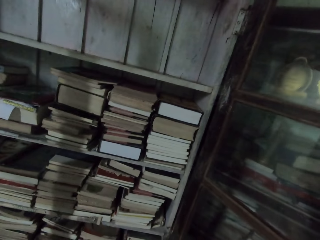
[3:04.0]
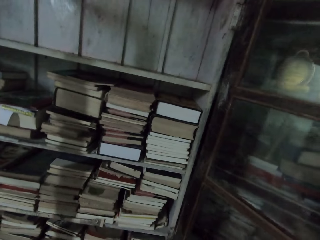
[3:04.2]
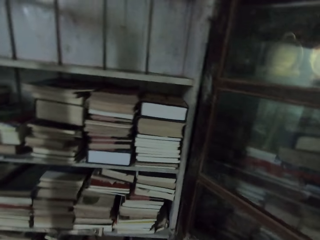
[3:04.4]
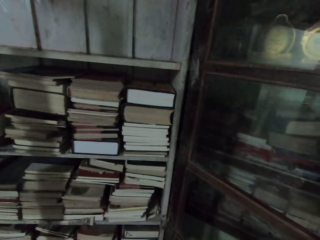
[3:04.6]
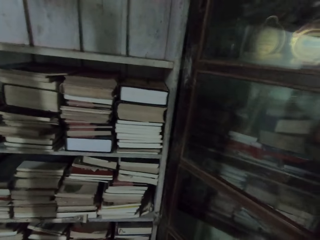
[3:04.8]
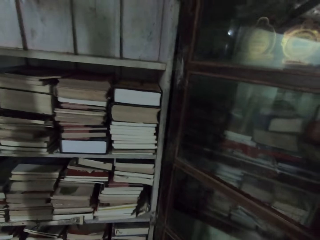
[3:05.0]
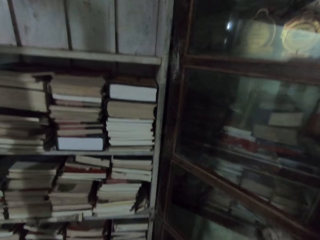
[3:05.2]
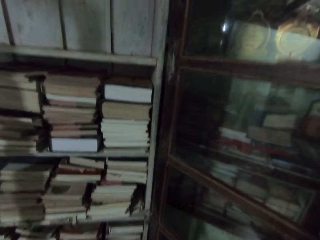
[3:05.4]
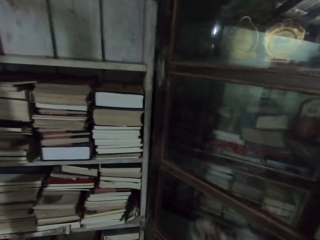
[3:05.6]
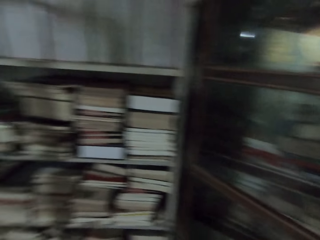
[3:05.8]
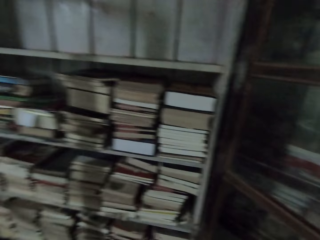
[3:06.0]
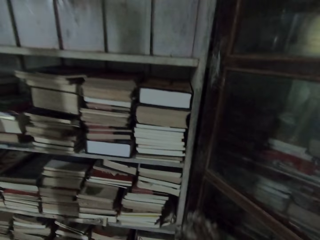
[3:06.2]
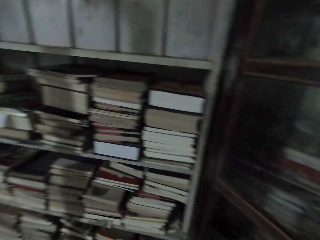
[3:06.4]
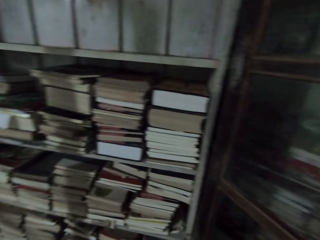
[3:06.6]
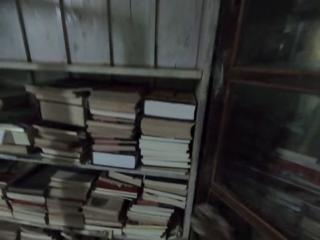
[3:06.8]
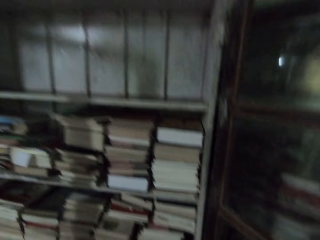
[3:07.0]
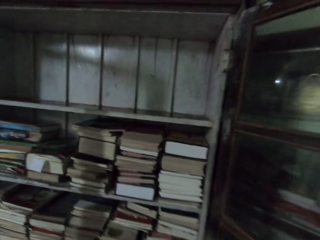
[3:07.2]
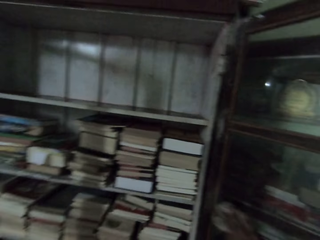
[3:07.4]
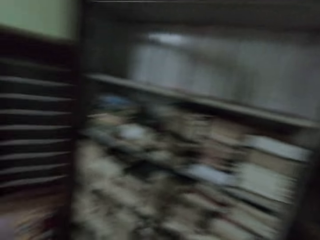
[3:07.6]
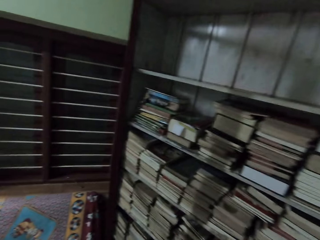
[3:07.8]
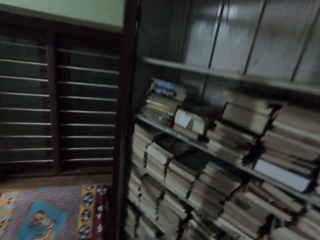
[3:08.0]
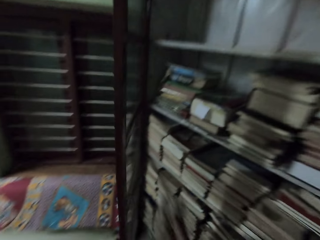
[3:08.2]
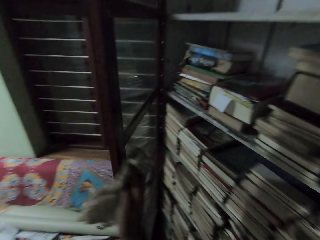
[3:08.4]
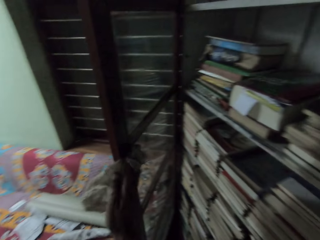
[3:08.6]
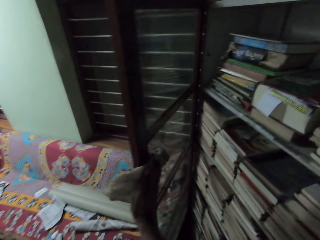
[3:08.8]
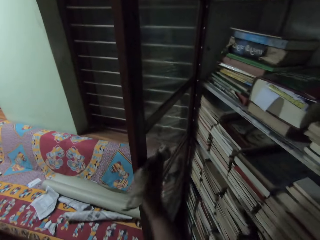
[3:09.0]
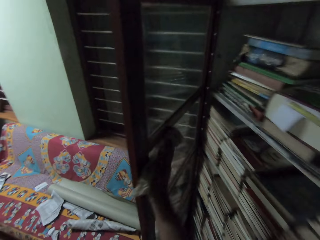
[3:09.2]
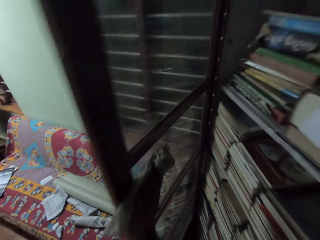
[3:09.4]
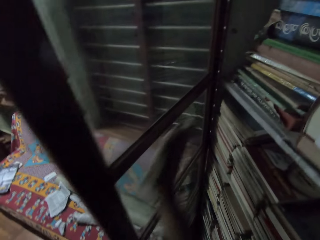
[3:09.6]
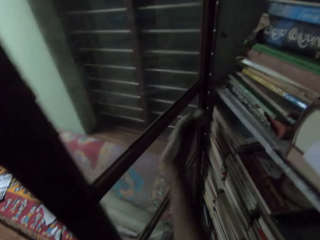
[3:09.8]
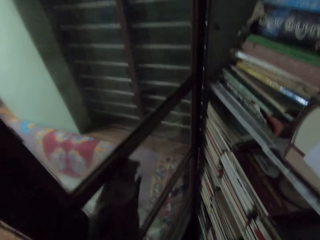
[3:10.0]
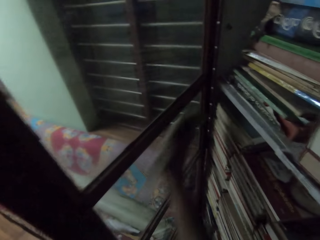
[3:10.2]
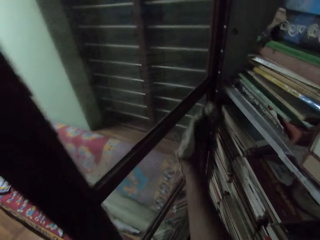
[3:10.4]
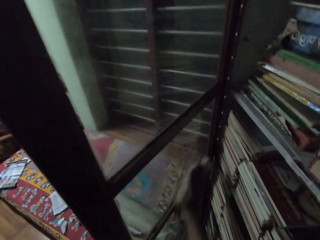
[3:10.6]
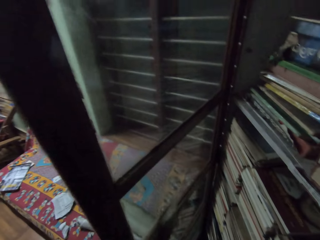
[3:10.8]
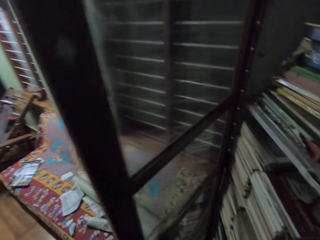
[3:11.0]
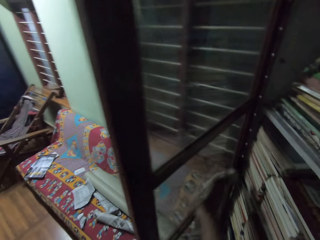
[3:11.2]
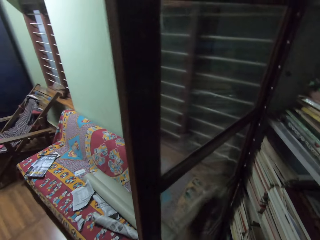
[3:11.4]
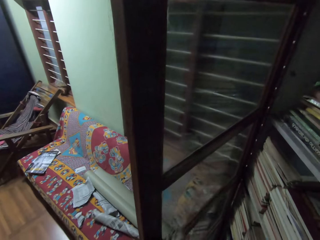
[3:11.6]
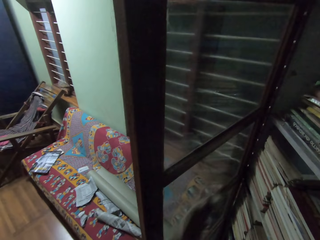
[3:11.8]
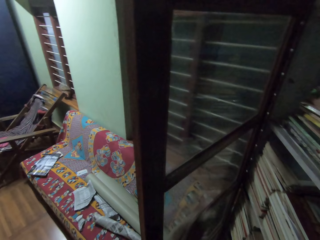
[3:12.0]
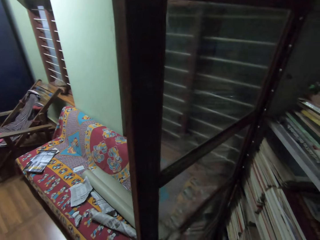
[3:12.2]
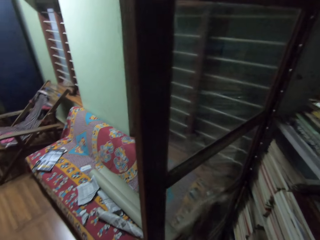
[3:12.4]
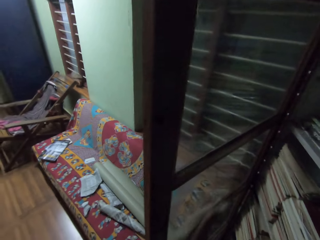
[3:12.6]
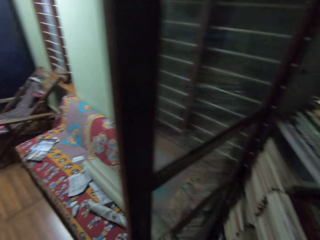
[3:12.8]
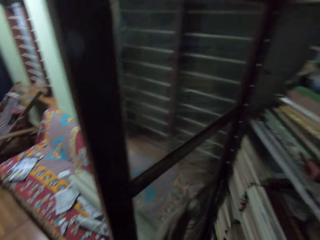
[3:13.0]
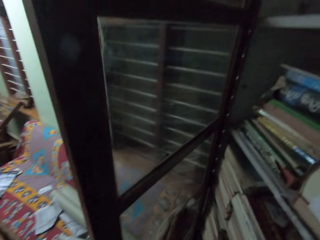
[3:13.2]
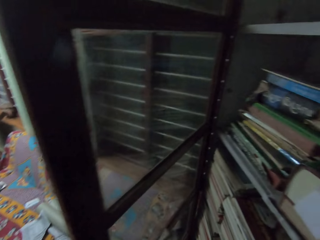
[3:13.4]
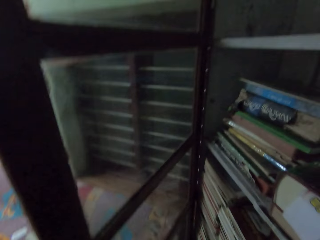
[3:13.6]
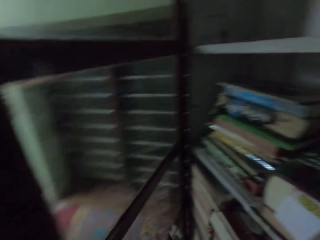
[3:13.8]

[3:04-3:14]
The camera wearer cleans the book shelf glass with the rag in her right hand.

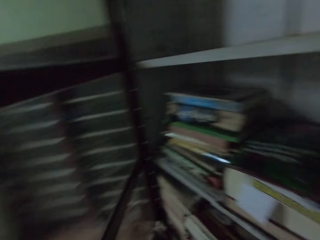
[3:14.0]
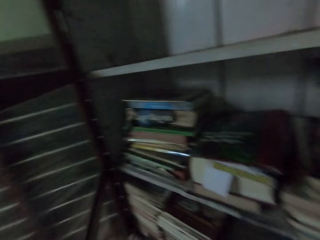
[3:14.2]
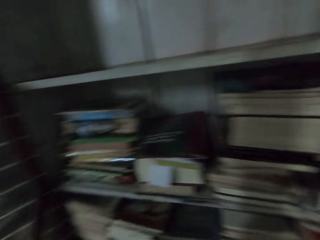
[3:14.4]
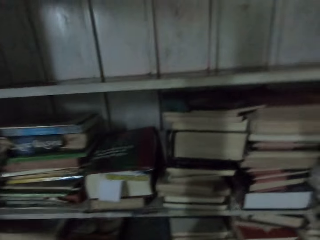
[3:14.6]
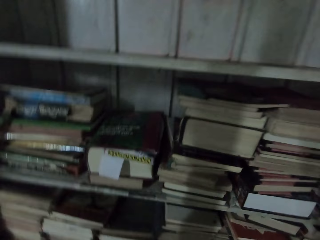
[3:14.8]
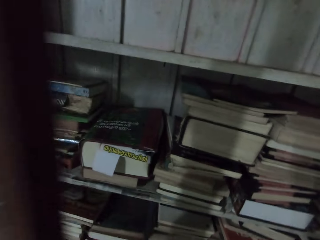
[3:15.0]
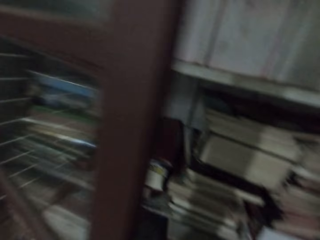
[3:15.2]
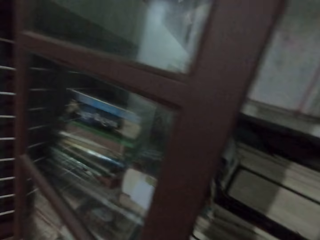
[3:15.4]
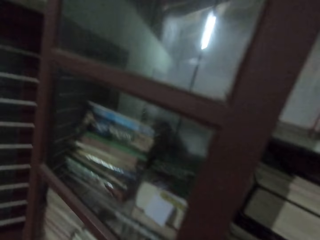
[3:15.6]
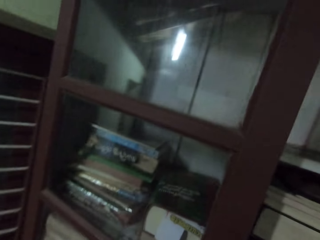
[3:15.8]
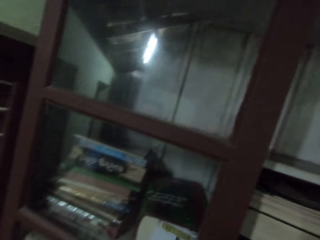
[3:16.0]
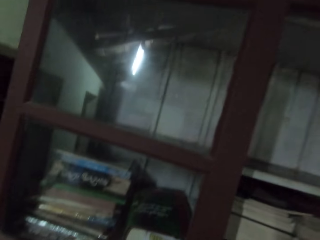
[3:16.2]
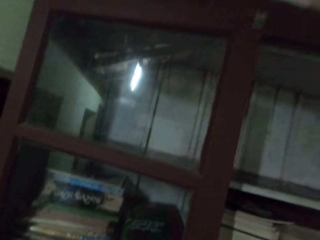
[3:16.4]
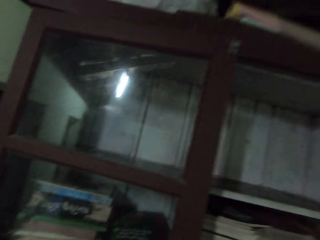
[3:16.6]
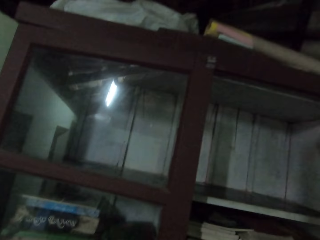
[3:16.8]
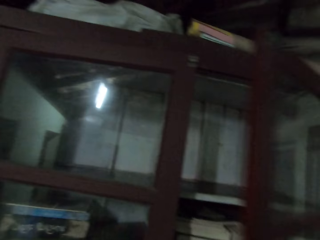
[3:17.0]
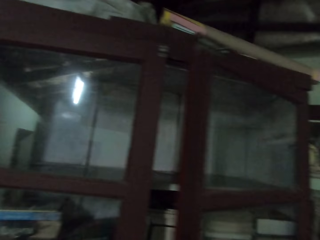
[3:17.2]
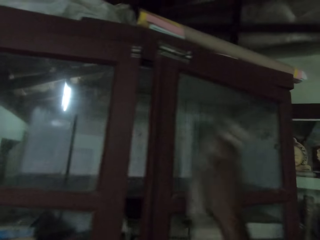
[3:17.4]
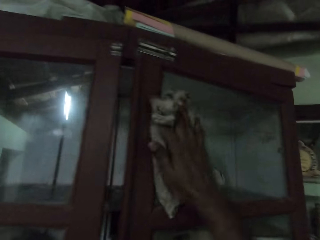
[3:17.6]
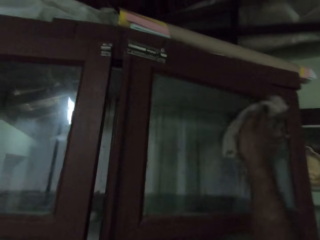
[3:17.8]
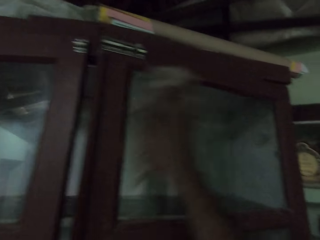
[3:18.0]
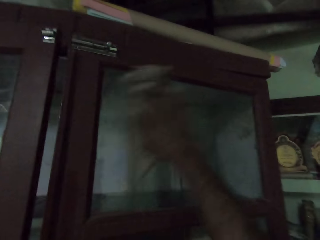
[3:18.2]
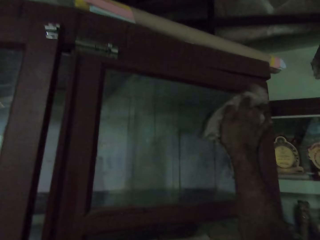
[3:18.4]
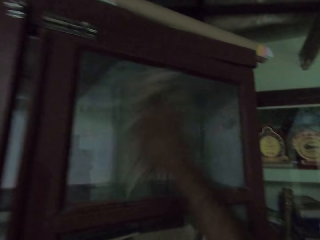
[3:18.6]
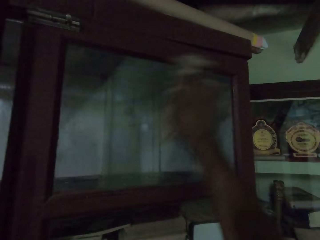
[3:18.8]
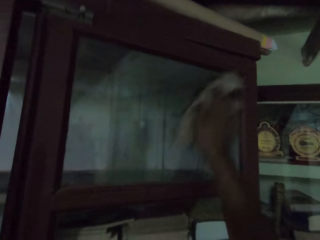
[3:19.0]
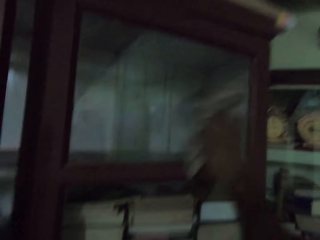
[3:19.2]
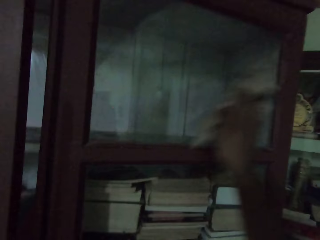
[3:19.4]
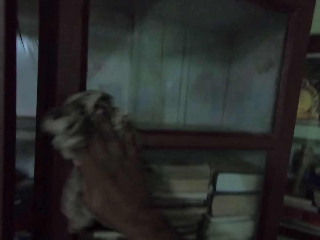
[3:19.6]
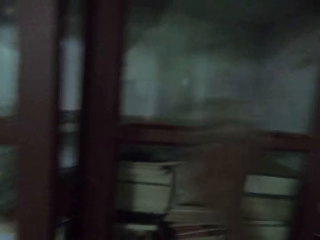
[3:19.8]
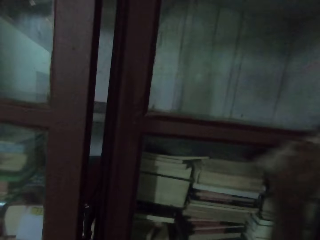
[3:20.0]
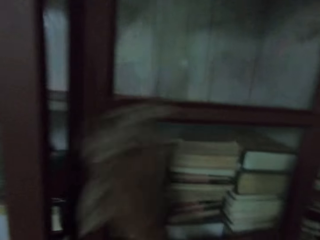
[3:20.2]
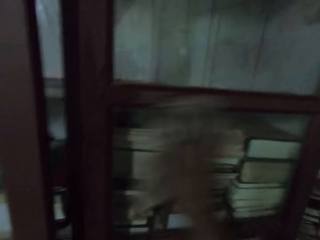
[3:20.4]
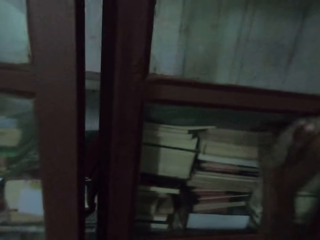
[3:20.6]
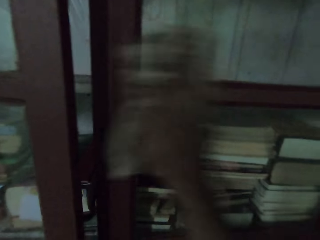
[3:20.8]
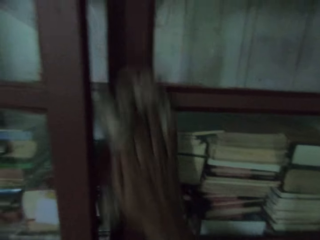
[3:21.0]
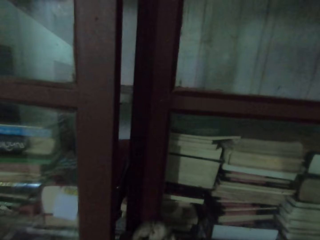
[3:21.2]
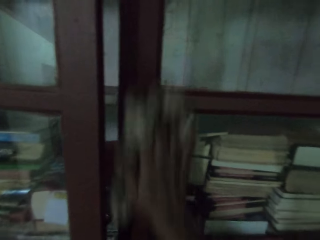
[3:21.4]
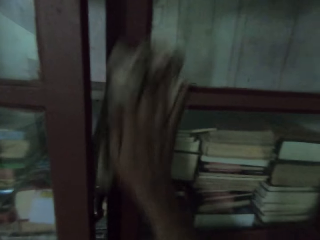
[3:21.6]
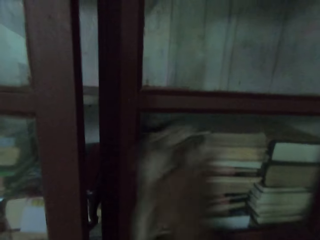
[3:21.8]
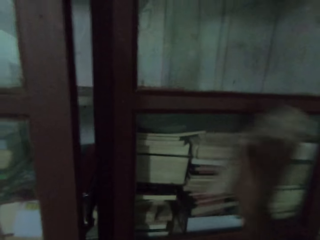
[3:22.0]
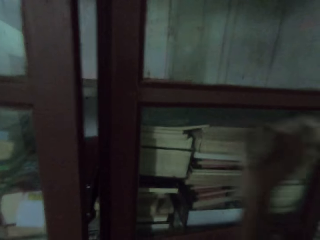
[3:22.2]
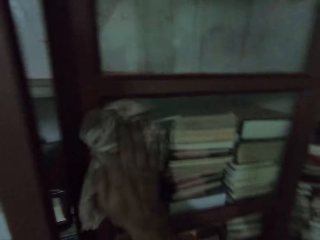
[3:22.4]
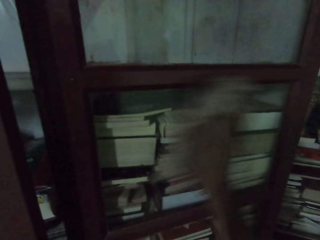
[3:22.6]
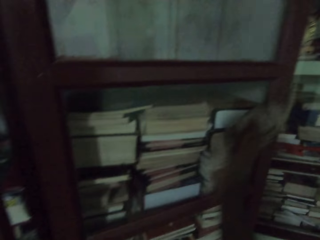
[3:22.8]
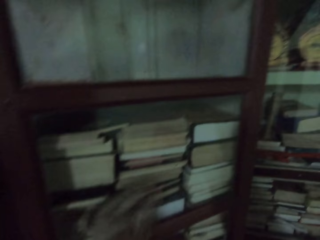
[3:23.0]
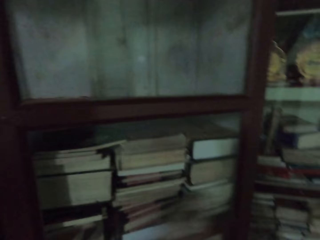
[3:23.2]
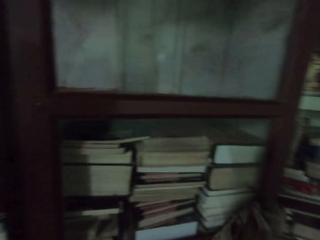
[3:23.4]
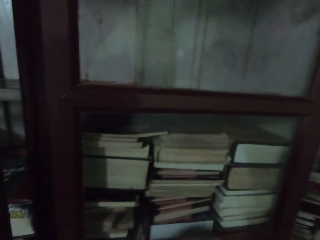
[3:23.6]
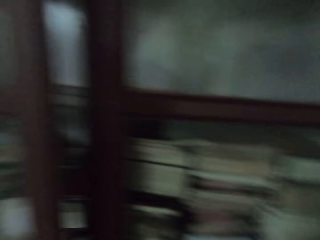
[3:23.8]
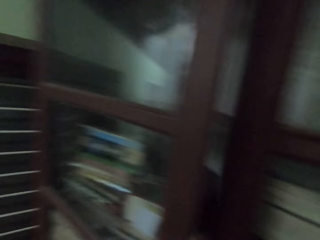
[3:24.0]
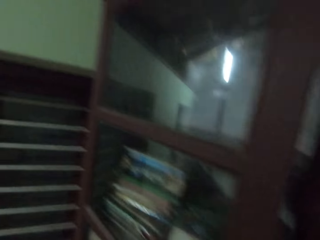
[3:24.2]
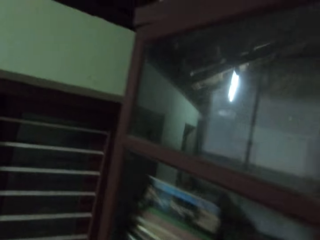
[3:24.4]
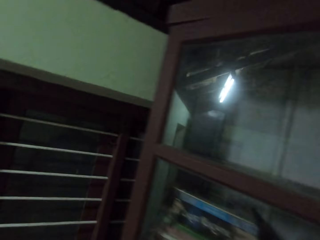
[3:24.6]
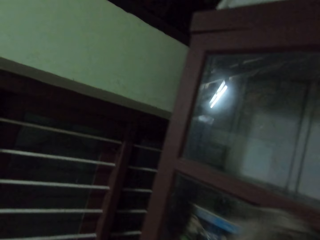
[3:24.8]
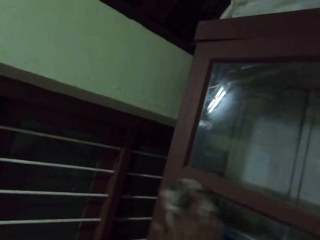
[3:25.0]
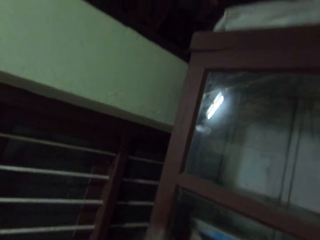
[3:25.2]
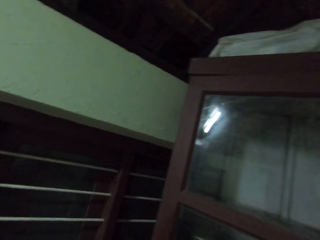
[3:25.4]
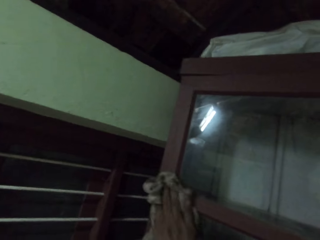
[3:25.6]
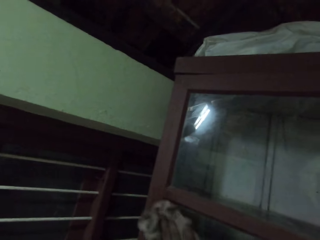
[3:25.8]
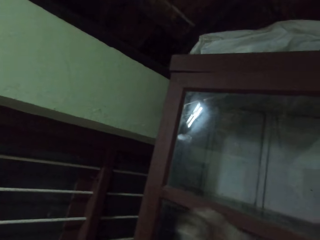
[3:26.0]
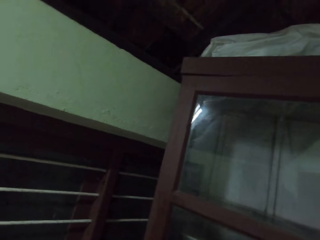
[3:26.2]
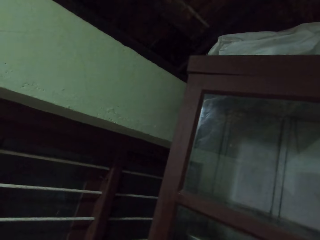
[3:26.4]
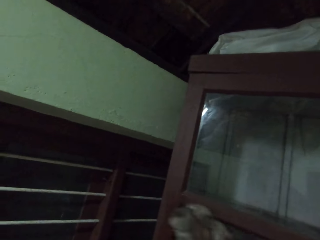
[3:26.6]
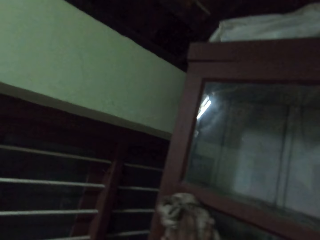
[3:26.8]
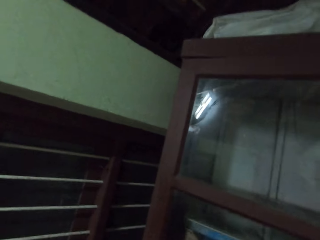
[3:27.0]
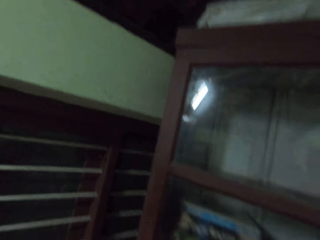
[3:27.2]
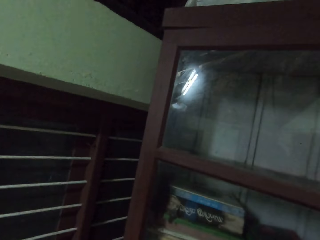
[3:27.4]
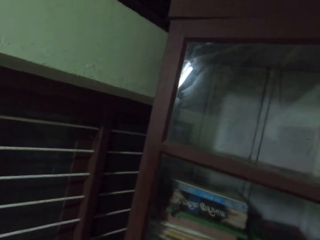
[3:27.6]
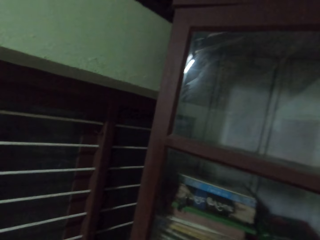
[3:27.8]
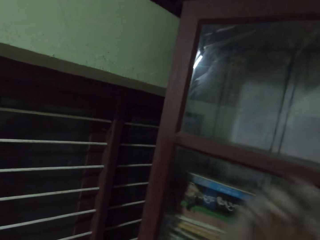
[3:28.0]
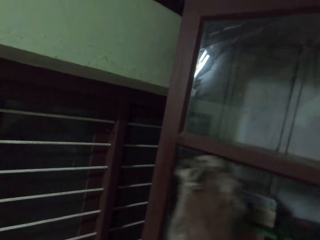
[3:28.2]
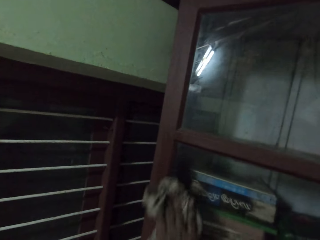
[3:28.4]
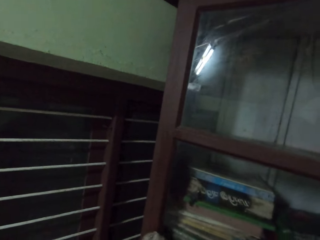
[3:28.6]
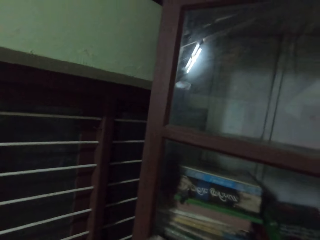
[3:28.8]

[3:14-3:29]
The camera wearer closes the book shelf door with her left hand. She closes the book shelf door with her right hand. She cleans the book shelf glass with the rag in her right hand. She opens the book shelf door with her left hand. She cleans the book shelf glass with the rag in her right hand.
